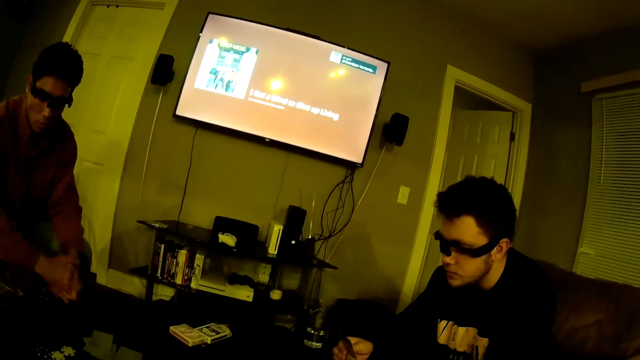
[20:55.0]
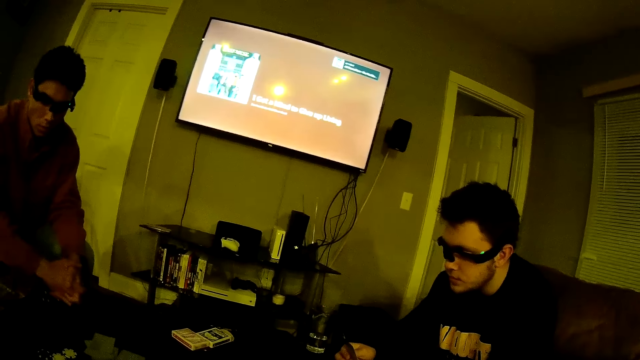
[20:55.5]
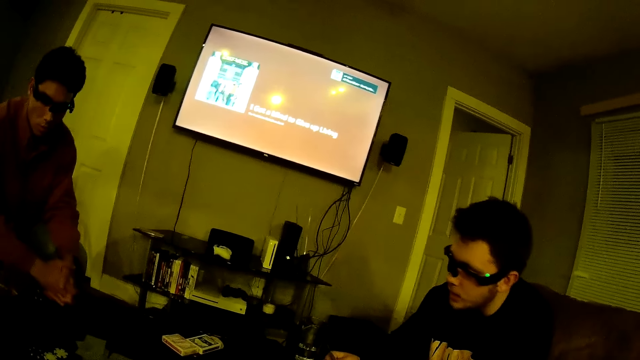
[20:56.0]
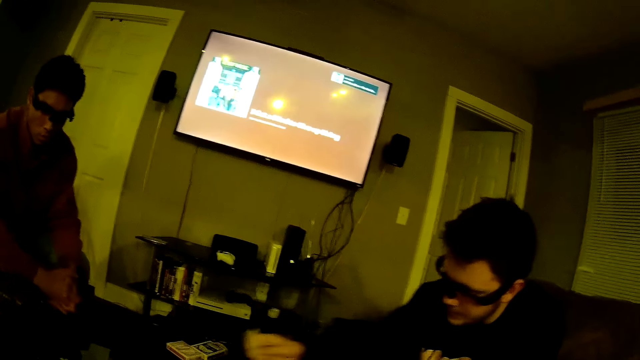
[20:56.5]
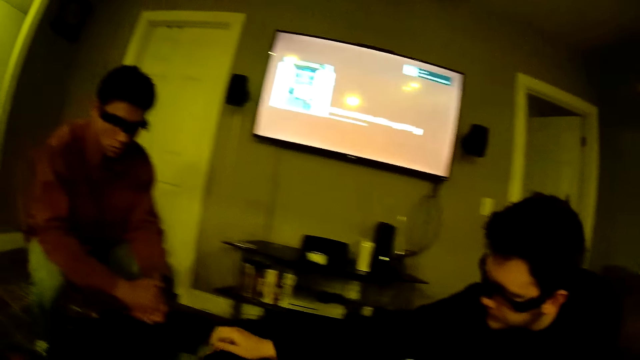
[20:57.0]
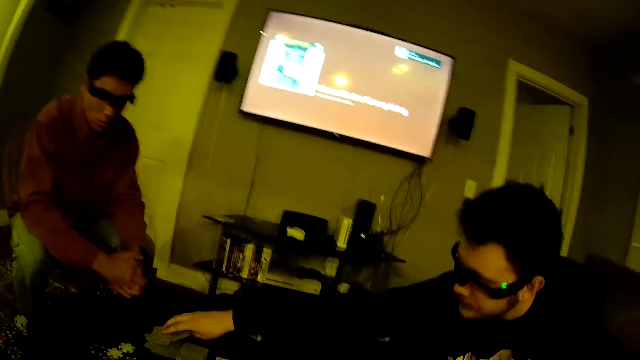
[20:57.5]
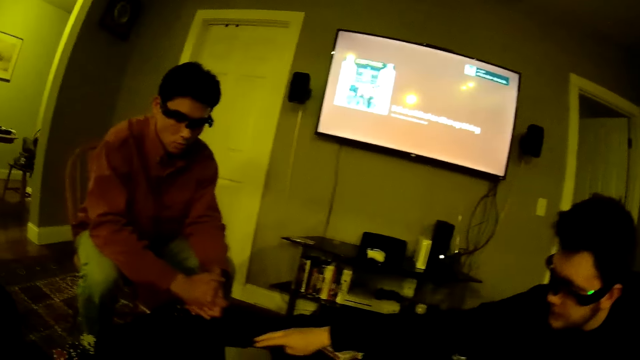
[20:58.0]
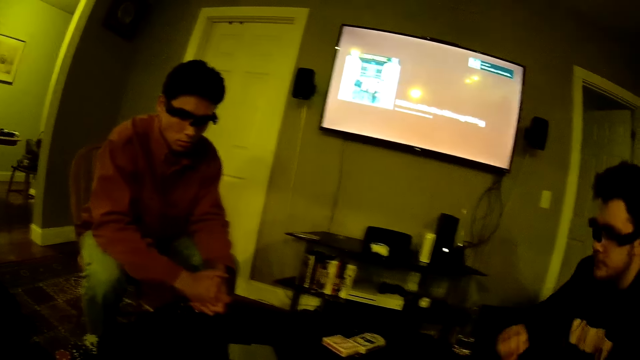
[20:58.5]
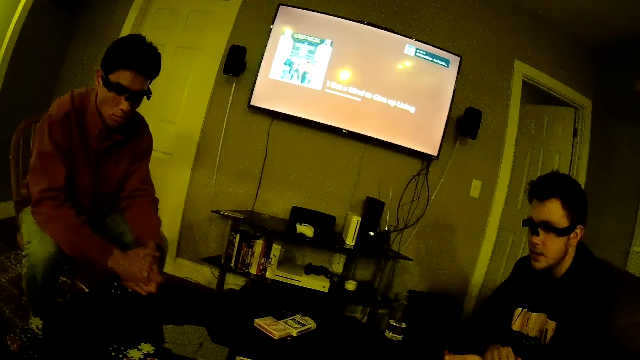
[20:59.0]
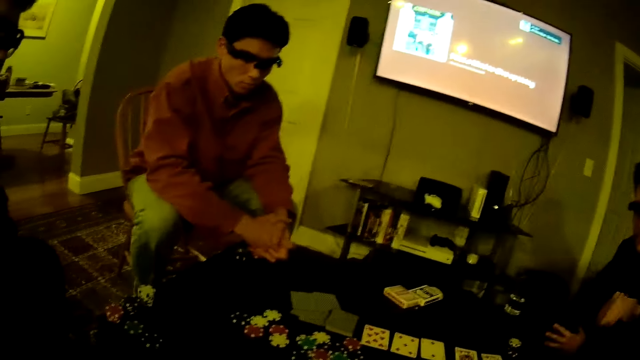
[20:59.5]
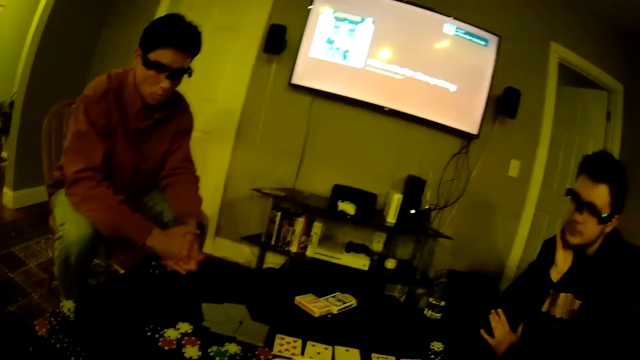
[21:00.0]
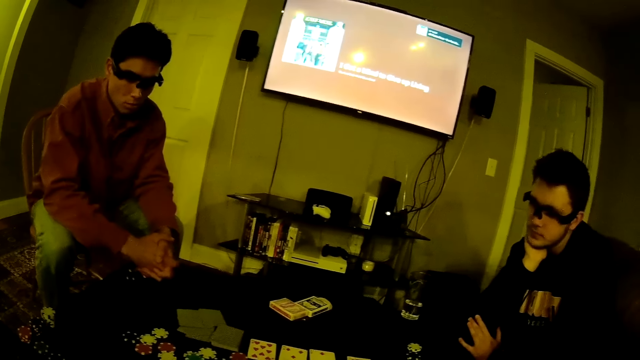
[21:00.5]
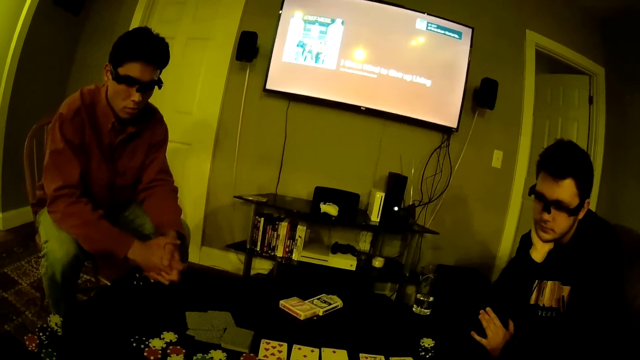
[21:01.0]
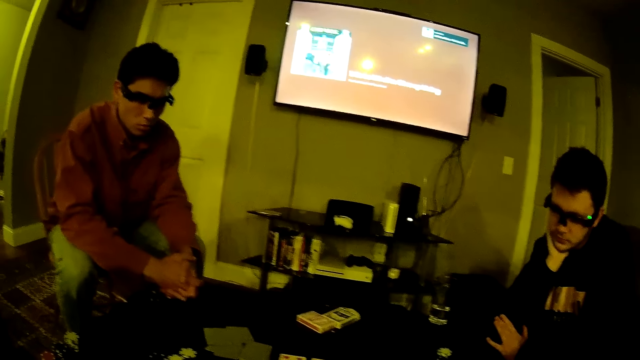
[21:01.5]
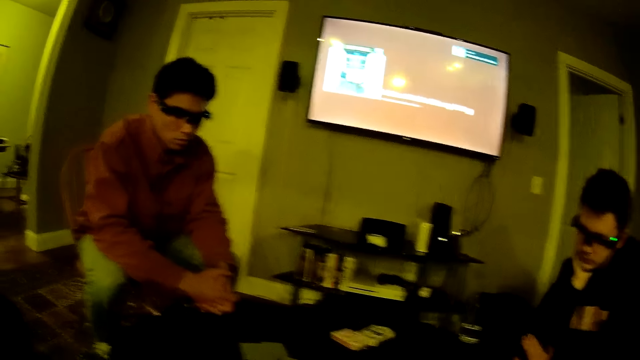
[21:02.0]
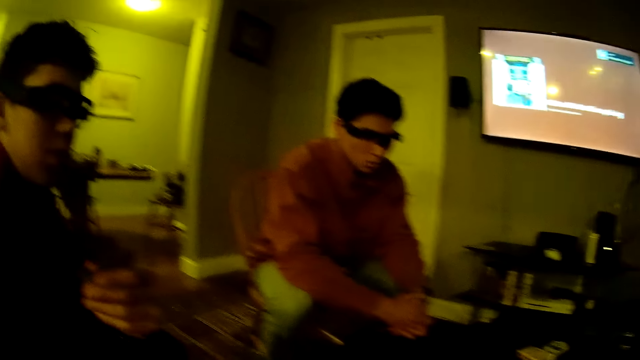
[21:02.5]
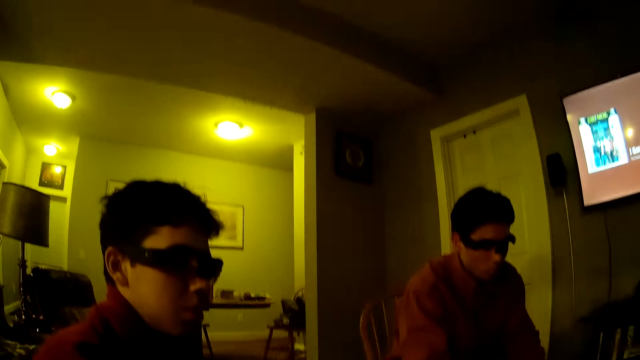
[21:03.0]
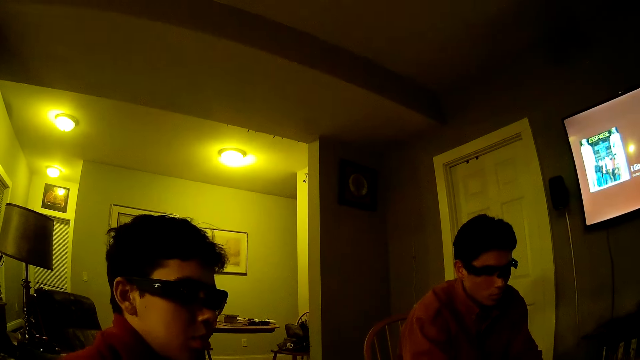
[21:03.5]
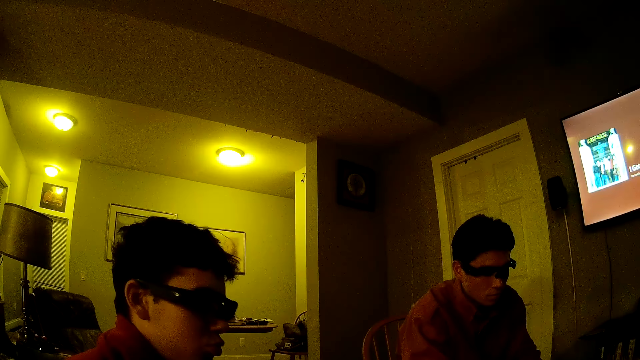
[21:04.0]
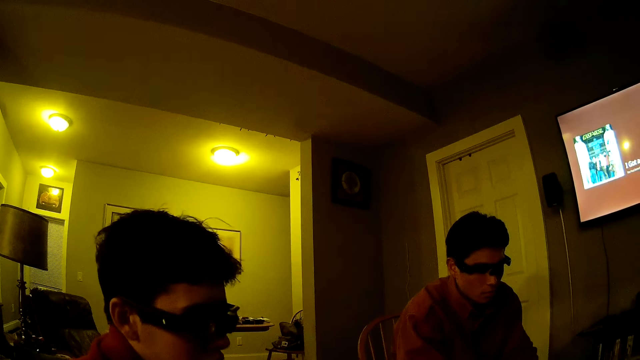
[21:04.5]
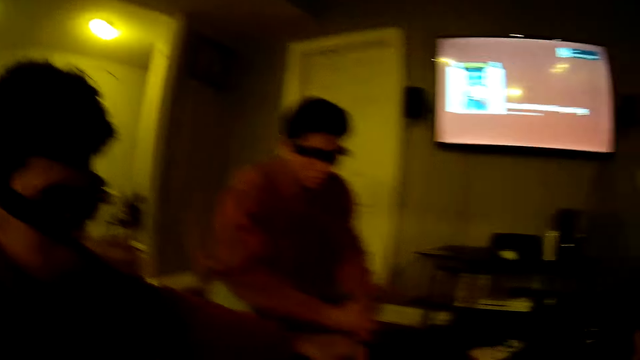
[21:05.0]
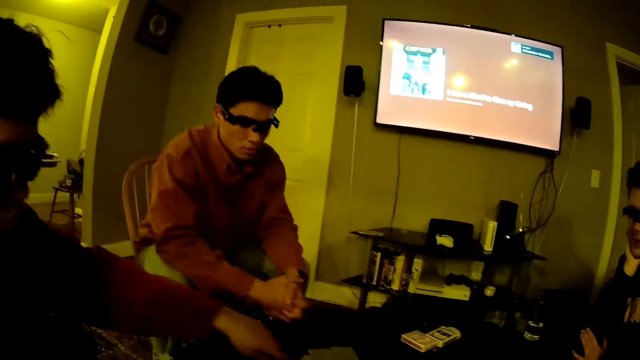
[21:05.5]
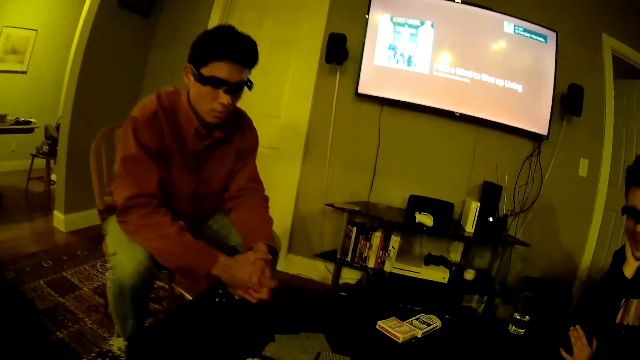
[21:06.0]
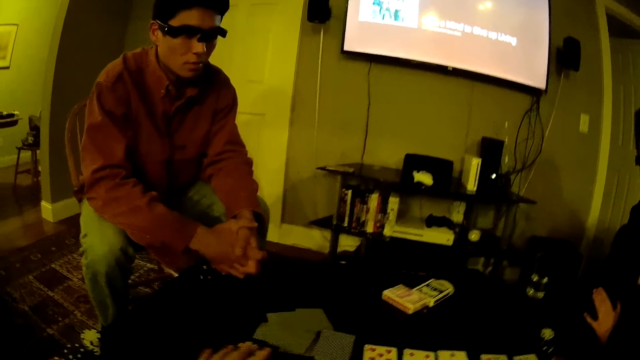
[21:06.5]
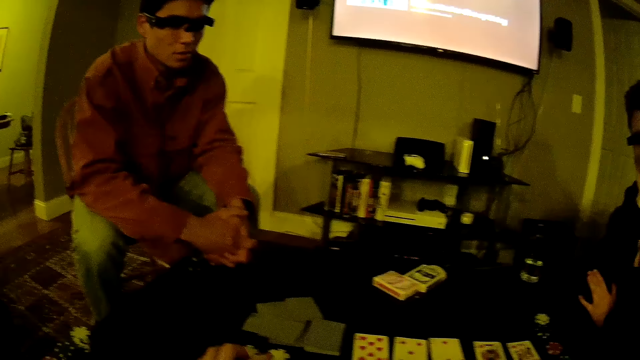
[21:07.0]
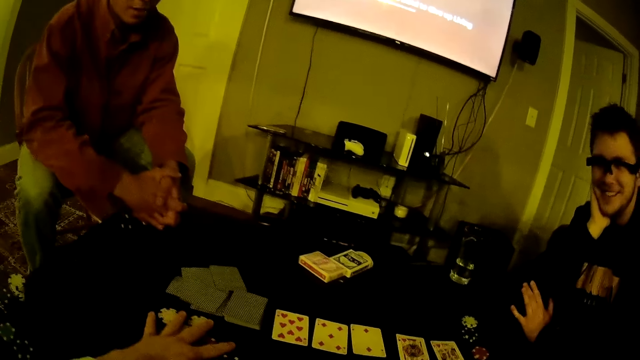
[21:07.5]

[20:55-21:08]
A man drops the cards on the table with his right hand. The camera wearer looks at another man. The other man puts something on the table. The camera wearer packs the poker chips on the table with both hands.

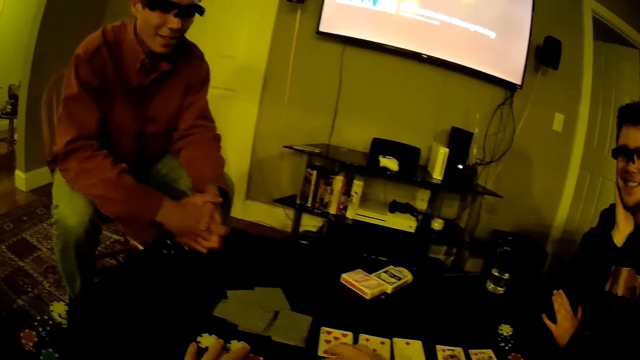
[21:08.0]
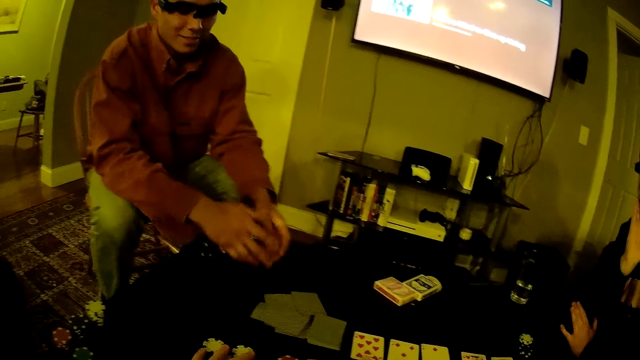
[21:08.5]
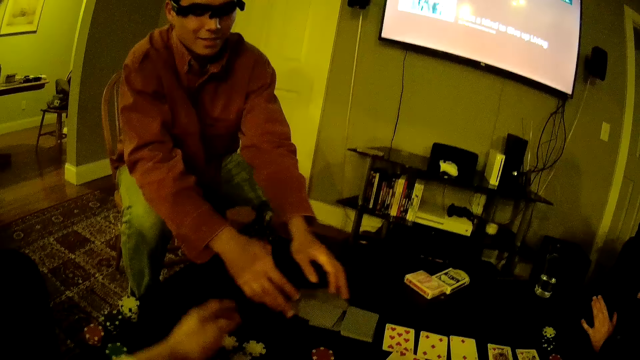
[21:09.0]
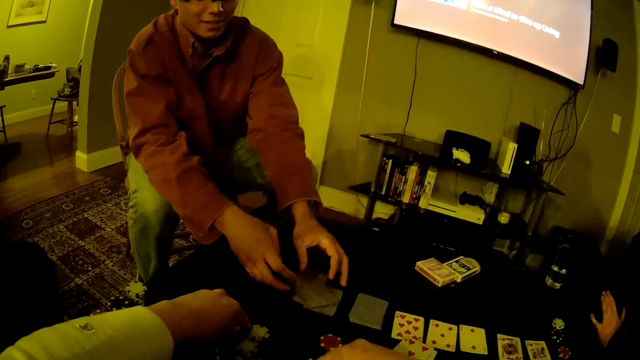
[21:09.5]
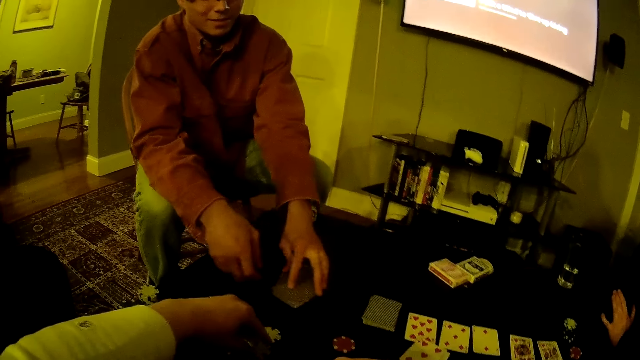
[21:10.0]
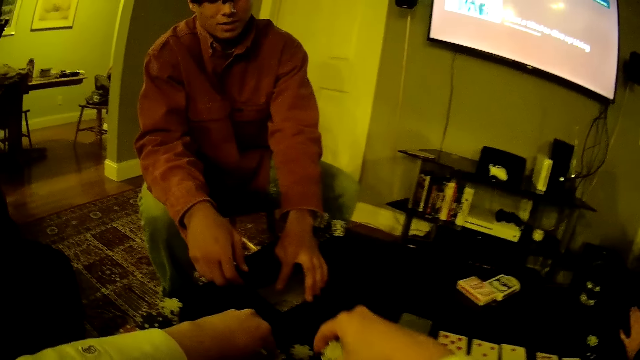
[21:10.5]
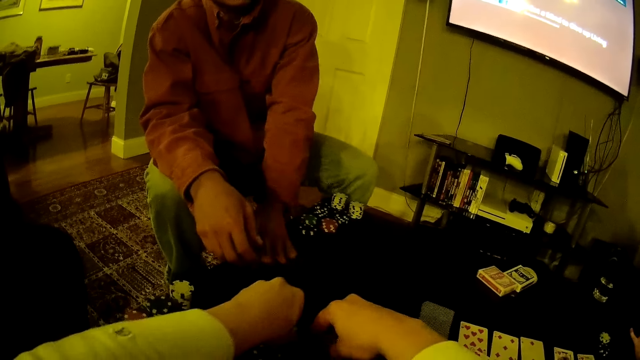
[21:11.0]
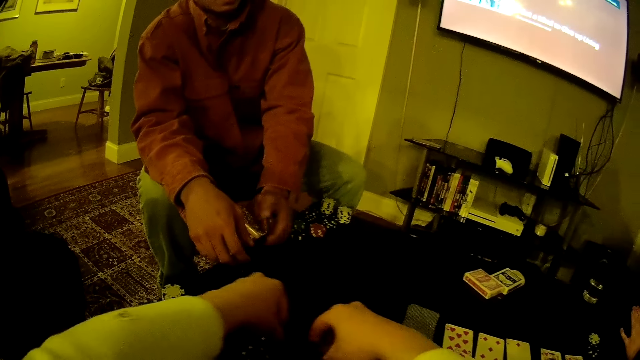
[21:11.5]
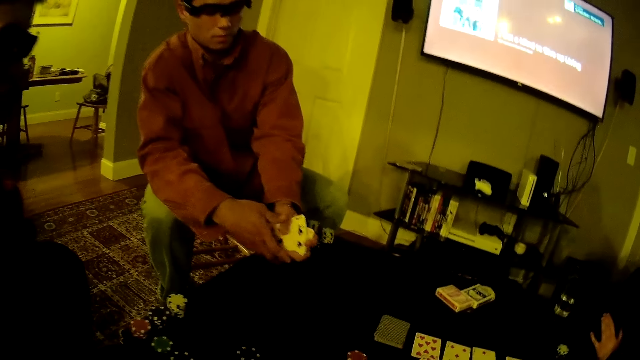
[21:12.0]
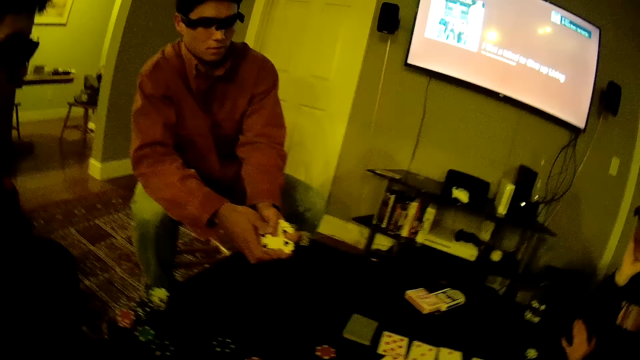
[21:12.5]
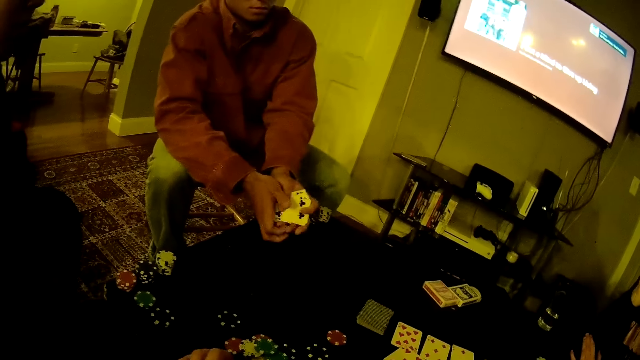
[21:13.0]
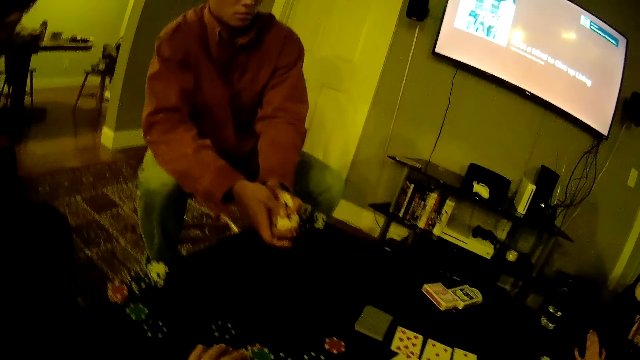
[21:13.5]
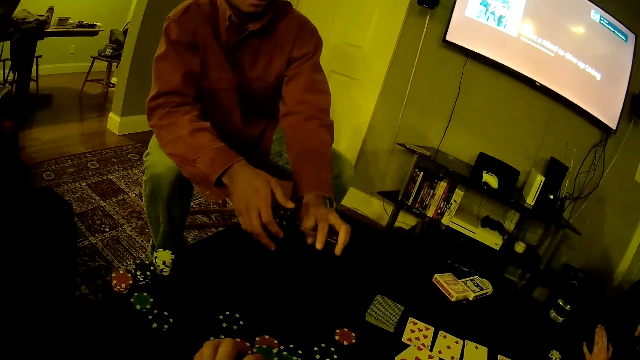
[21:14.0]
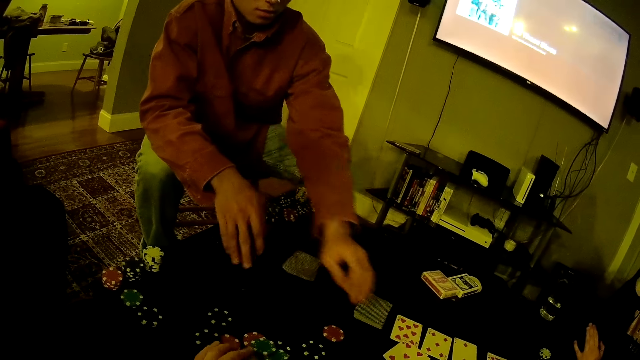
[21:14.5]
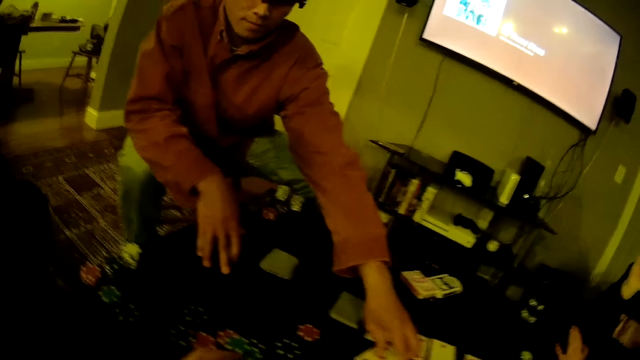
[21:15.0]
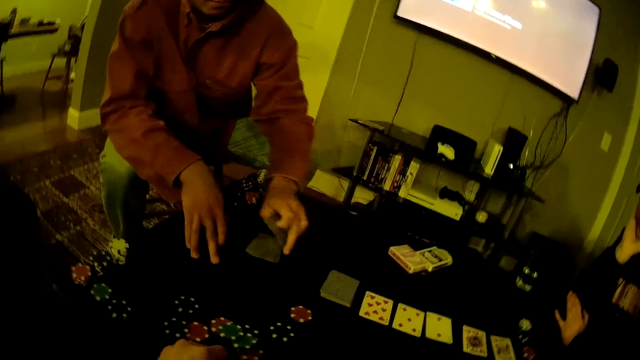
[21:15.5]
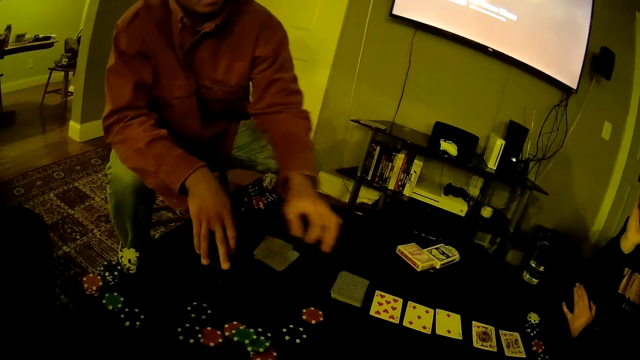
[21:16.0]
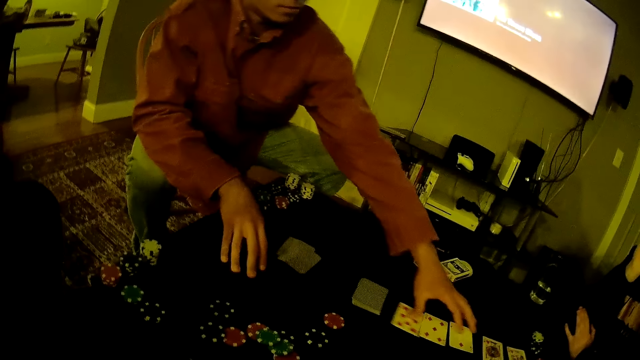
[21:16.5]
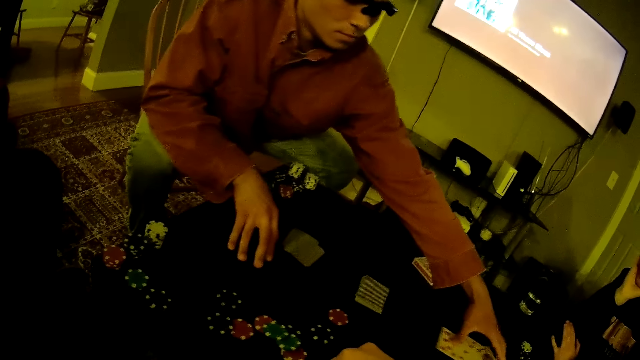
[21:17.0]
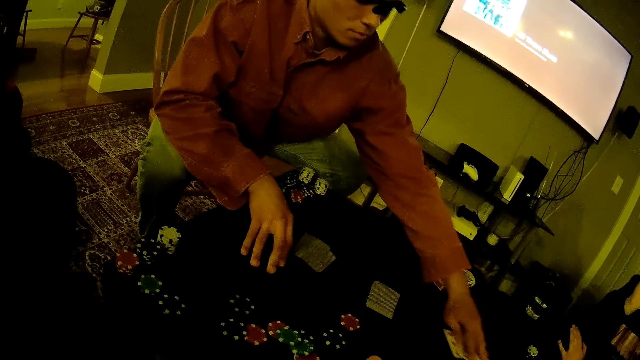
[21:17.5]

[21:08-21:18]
The camera wearer moves the cards on the table. A man packs the cards on the table with both hands. The camera wearer converses with the men. The man picks the cards on the table. The man drops the cards on the table with his left hand. The man picks the card from the table with his left hand. The man drops the card on the table with his left hand. The man packs the cards from the table with his left hand.
